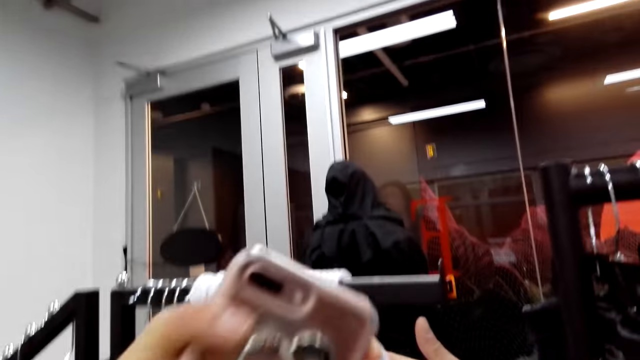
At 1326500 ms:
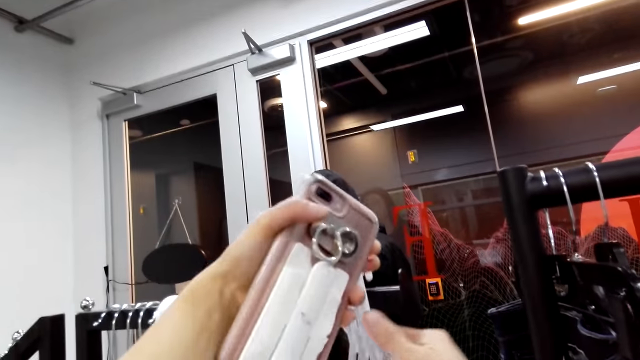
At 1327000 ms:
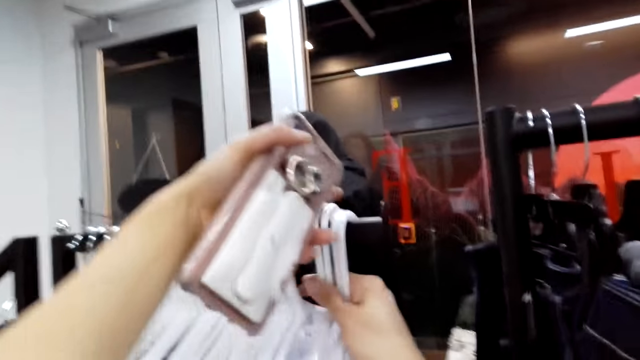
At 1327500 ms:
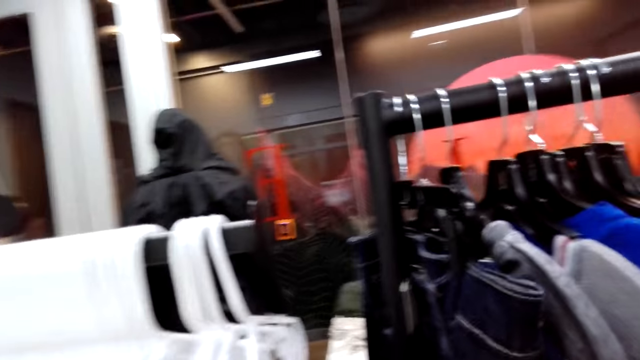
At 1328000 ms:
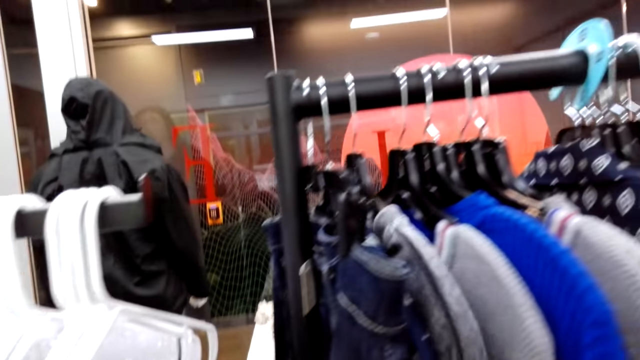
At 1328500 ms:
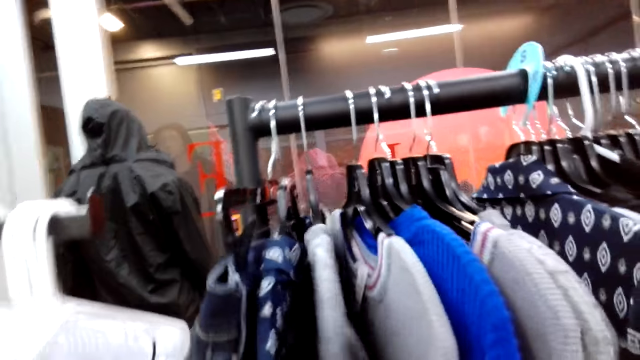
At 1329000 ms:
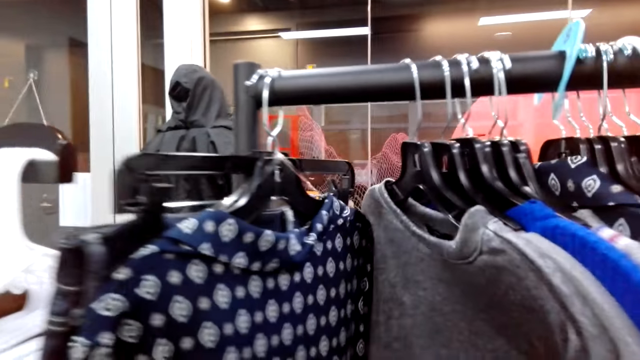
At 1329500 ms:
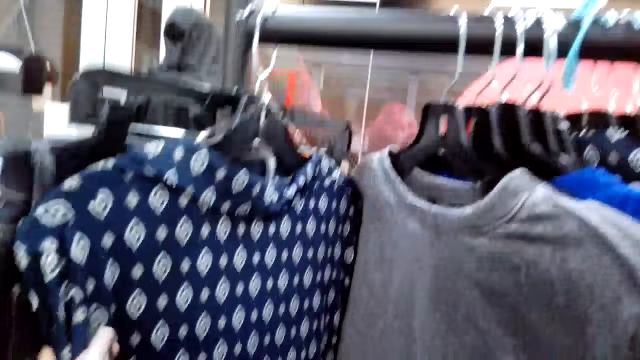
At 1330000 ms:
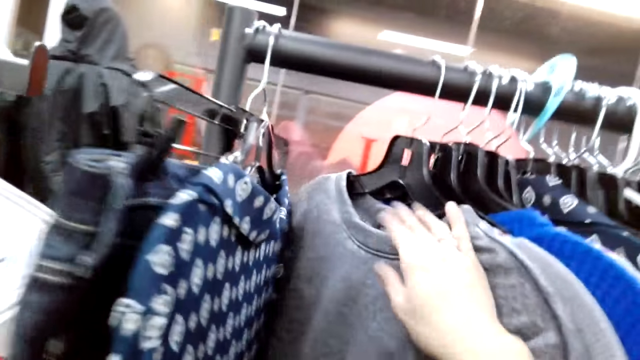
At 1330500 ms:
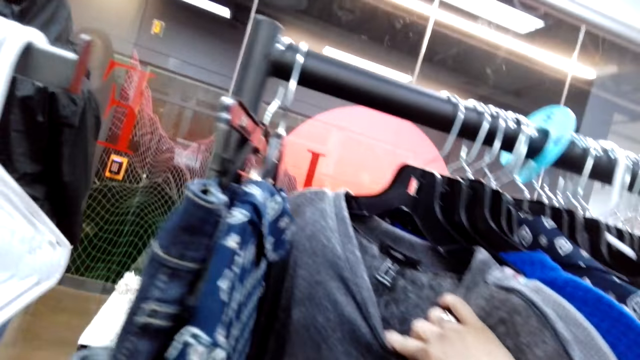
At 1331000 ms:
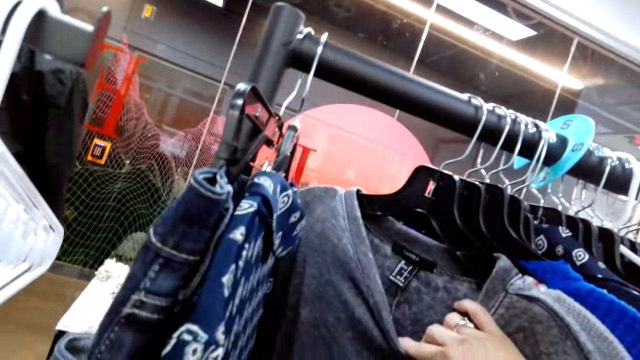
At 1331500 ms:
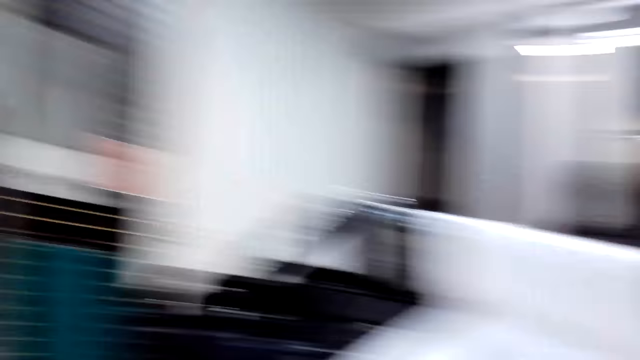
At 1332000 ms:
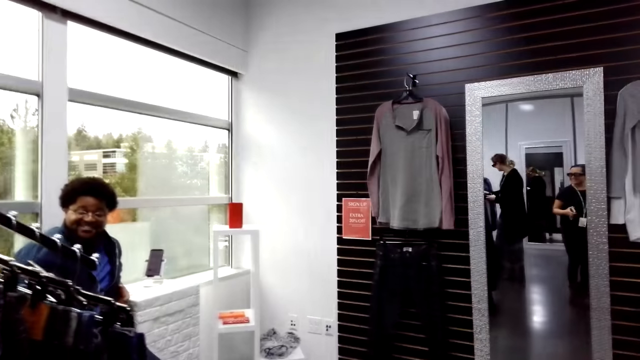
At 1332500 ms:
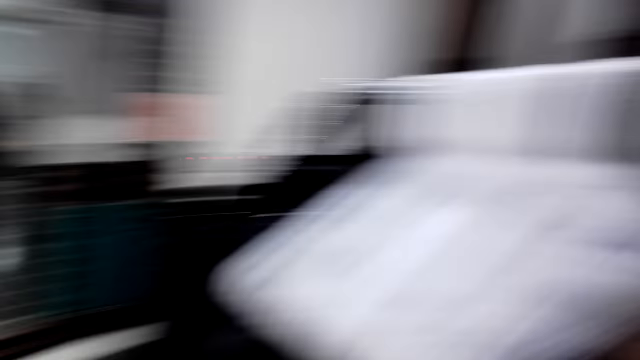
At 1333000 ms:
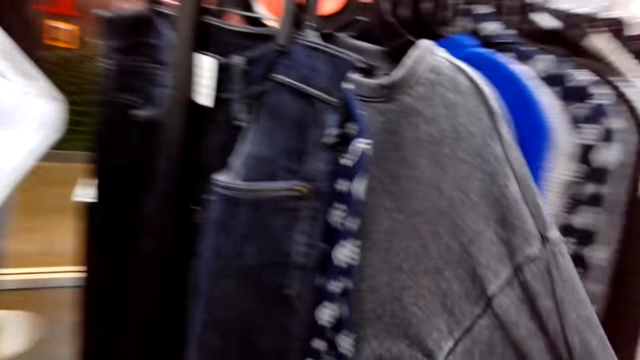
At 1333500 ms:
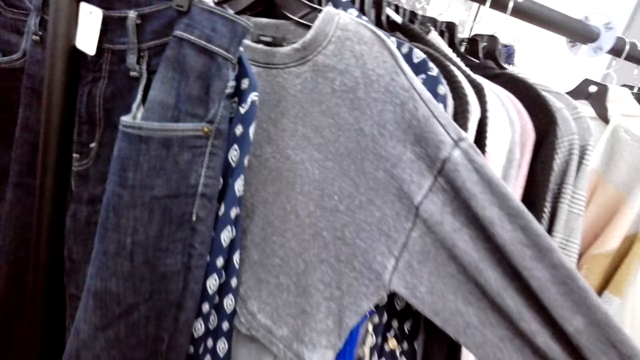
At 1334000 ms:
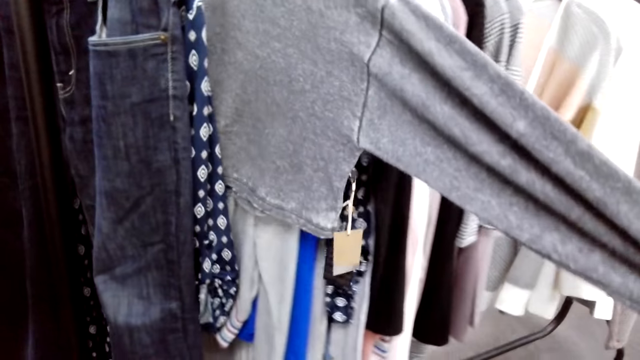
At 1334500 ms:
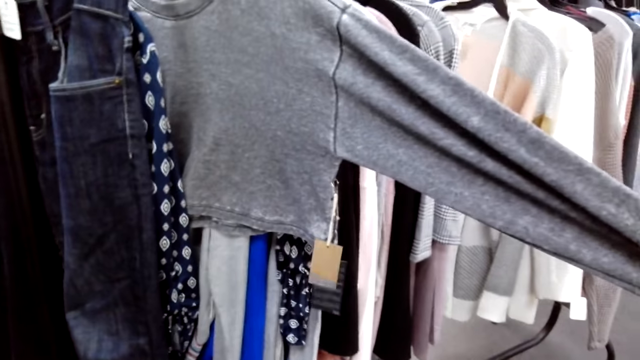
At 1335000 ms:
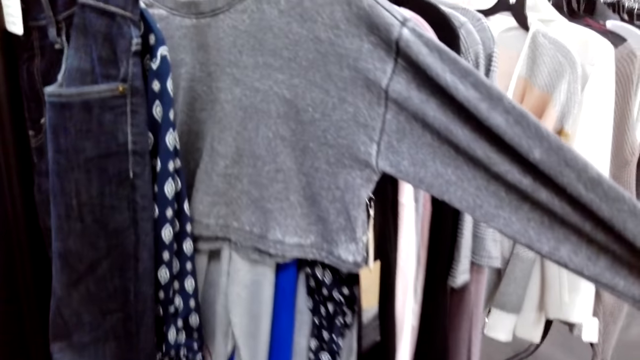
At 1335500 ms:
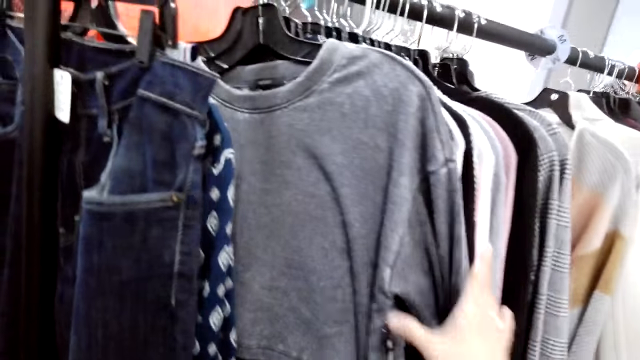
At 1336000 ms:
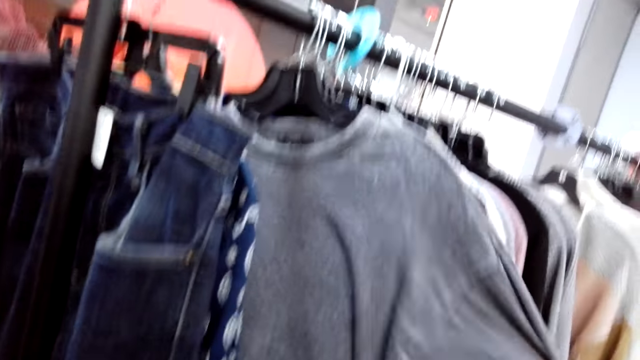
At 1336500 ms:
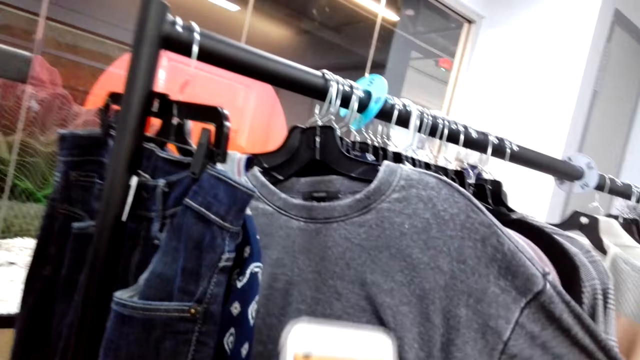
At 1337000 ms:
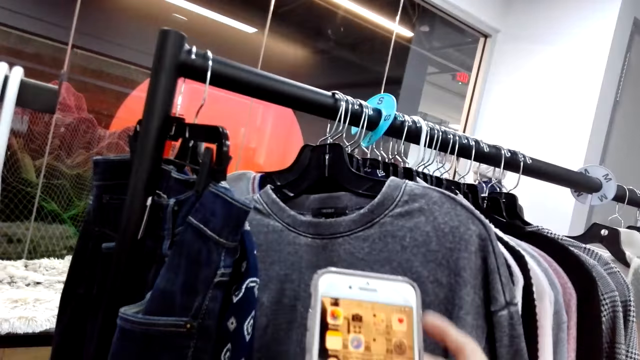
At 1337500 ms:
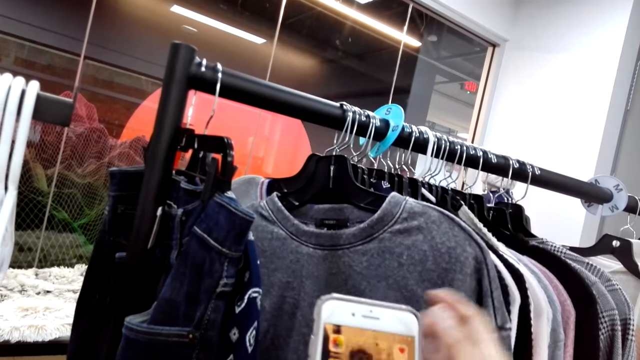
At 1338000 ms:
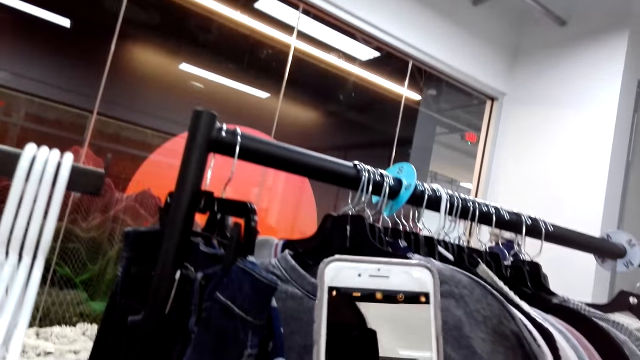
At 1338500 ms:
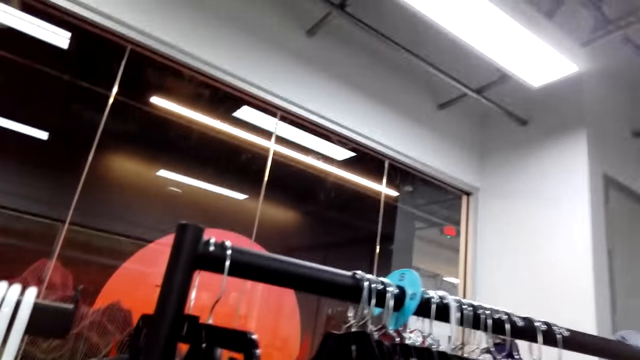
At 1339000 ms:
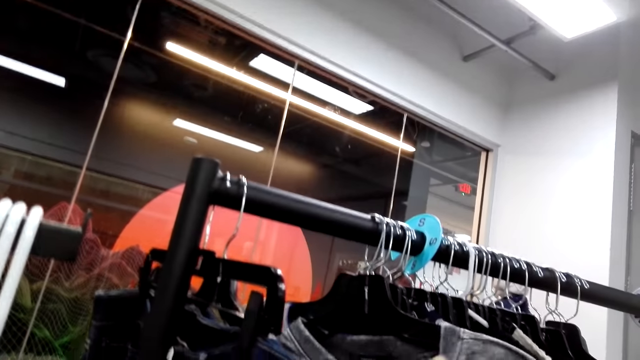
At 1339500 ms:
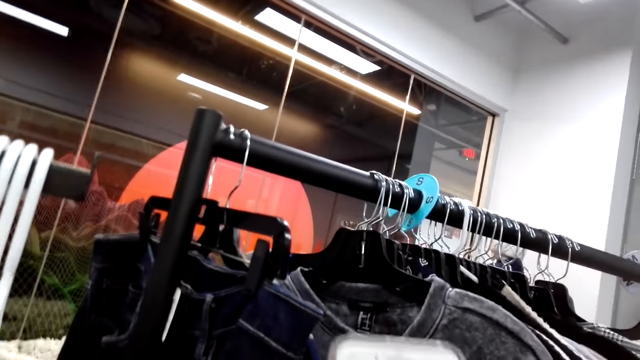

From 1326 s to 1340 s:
A man hangs the hangers on the cloth rack. The camera wearer lifts a phone. They drop the hangers, lower their arms, and move clothing. The man selects the shirts on the cloth rack. The camera wearer looks at clothing and touches clothing. The man holds the shirt on the cloth rack. The camera wearer turns their head. The man speaks. The camera wearer speaks and laughs. They drop clothing, grab clothing, and use the phone. The man scrolls the phone on the hand.

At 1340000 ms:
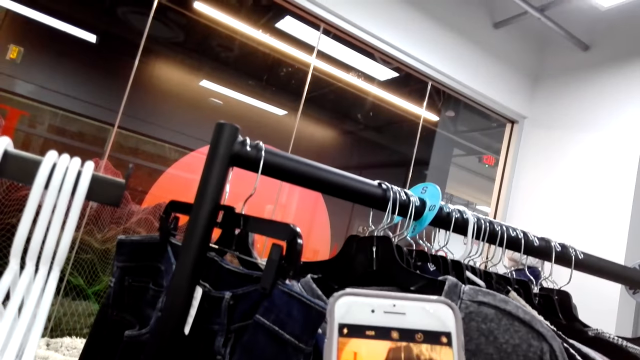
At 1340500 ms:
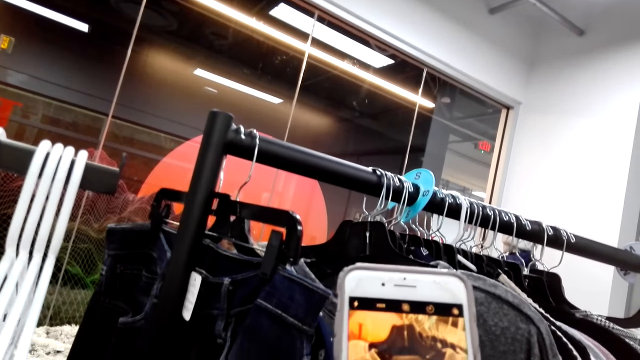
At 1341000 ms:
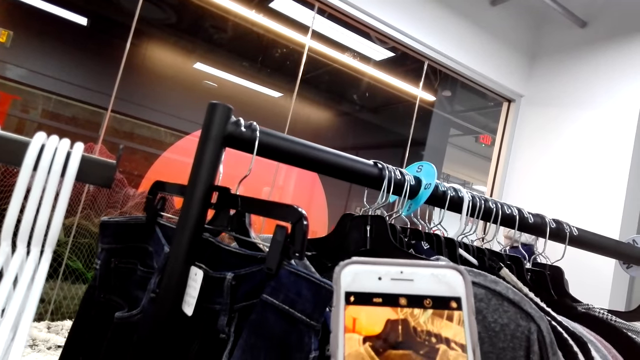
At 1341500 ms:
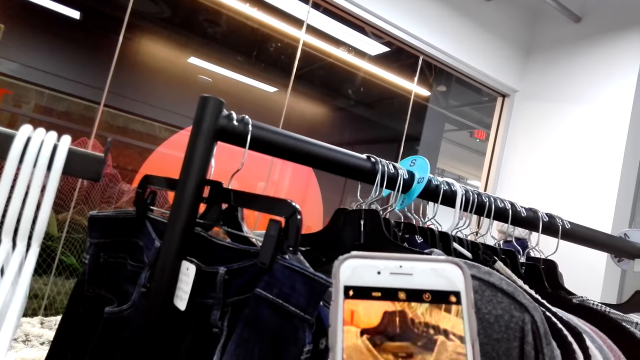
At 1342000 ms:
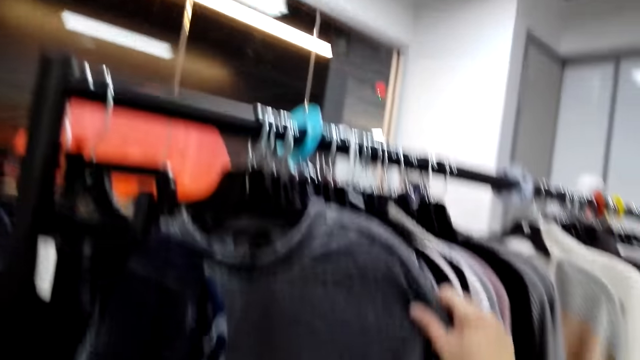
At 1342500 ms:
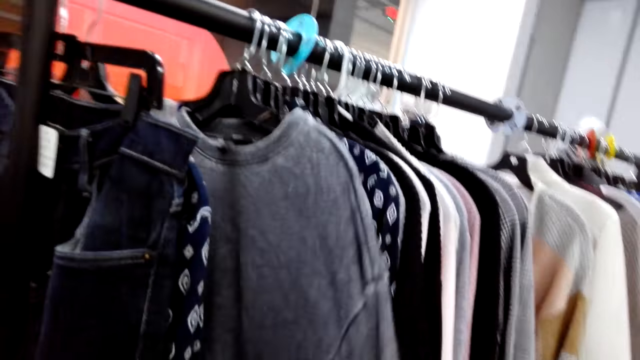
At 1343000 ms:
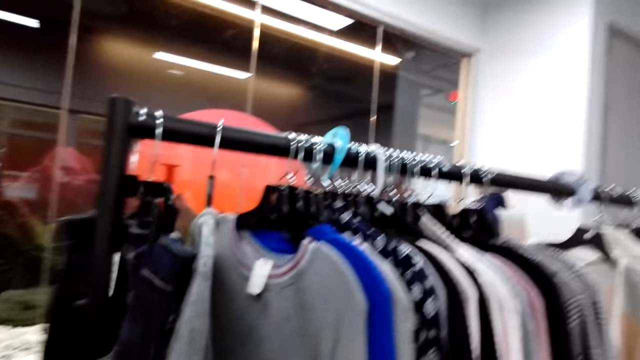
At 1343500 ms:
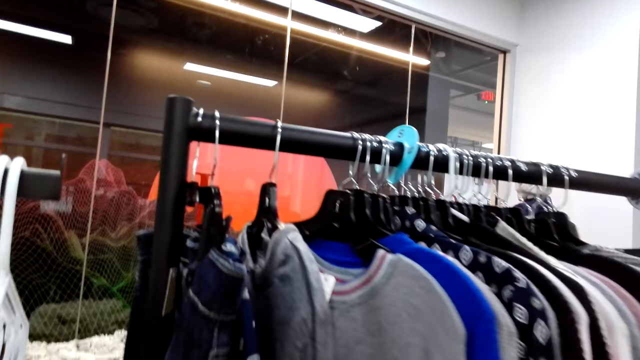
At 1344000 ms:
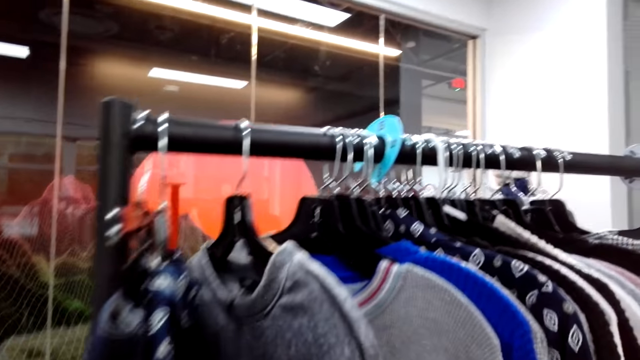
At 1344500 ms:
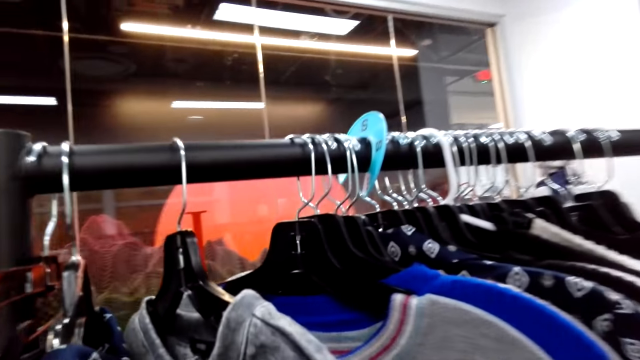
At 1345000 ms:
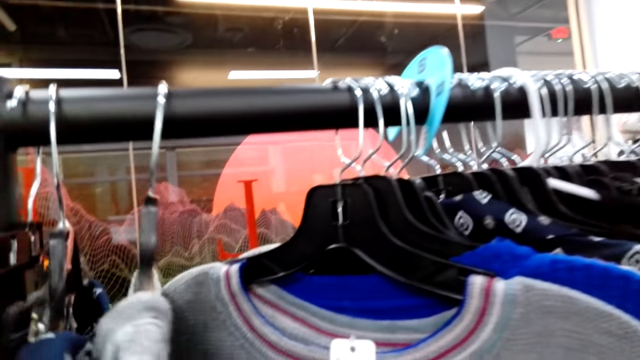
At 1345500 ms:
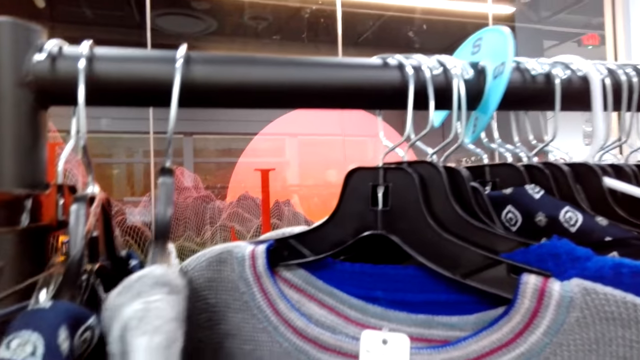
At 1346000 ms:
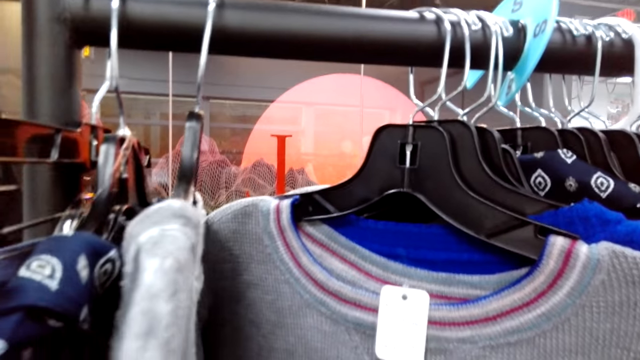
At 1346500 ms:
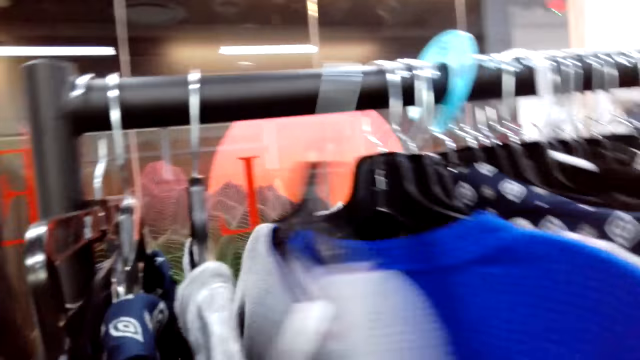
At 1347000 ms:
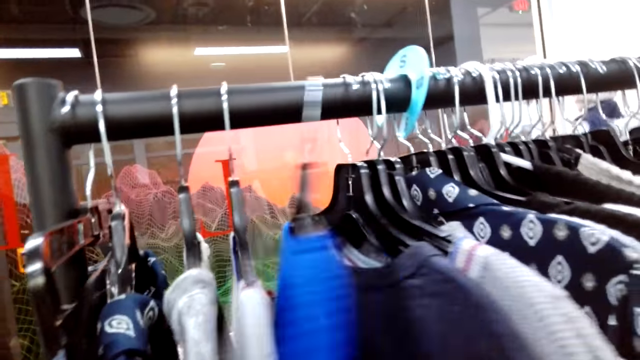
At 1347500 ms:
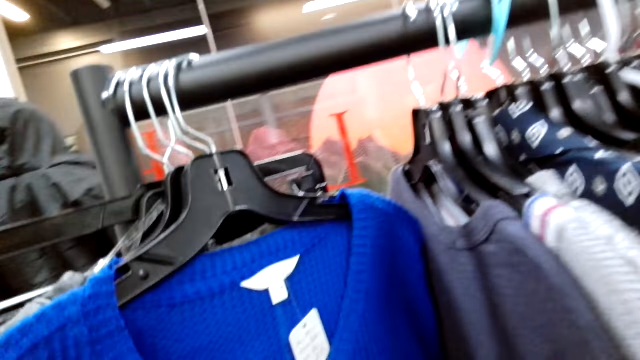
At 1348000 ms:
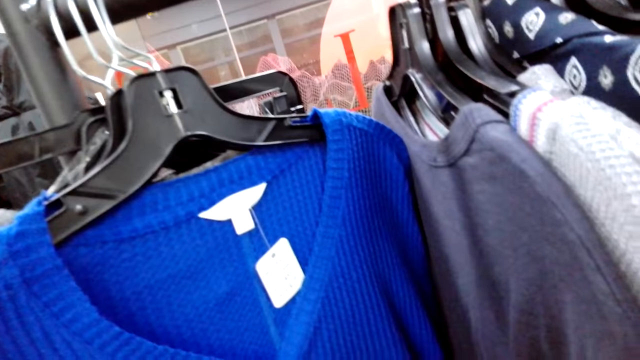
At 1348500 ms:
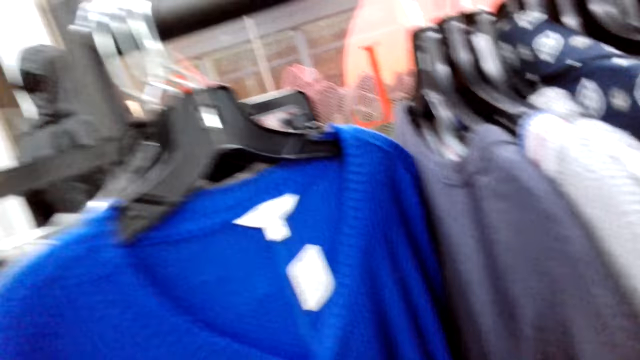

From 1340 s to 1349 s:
A woman takes a photo of the shirt. The camera wearer takes a picture. The woman speaks. The camera wearer laughs. The woman holds the shirt on the cloth rack. The camera wearer moves clothing items. The woman selects the shirts on the cloth rack. The camera wearer speaks and moves clothing.
